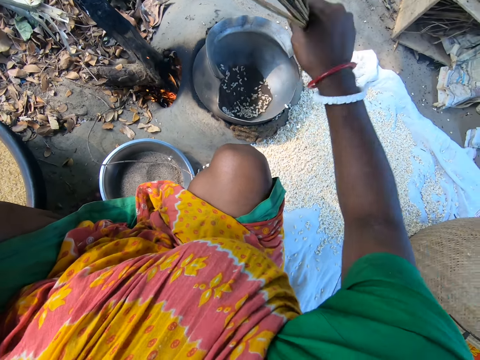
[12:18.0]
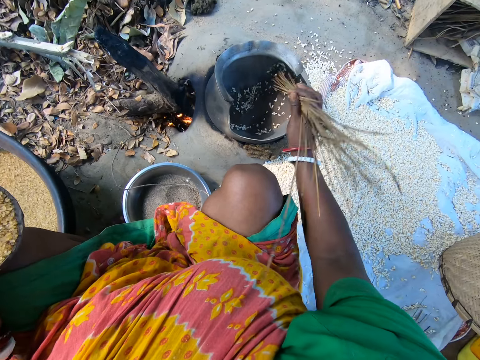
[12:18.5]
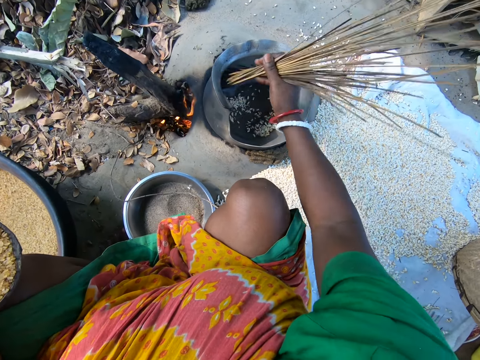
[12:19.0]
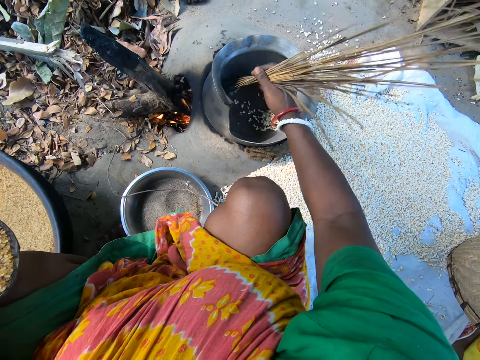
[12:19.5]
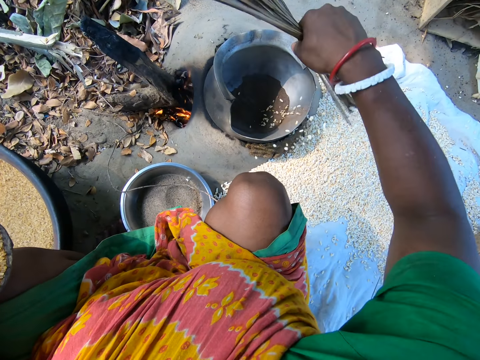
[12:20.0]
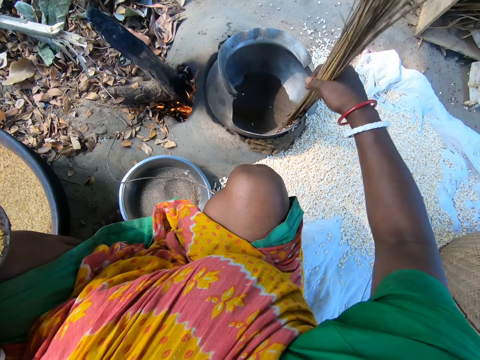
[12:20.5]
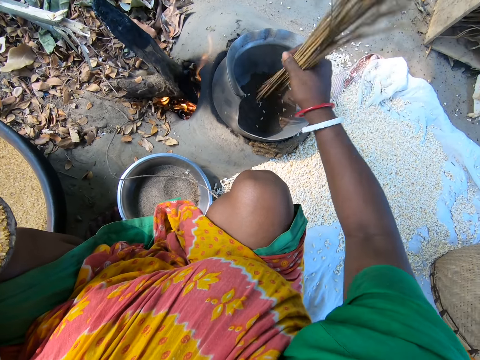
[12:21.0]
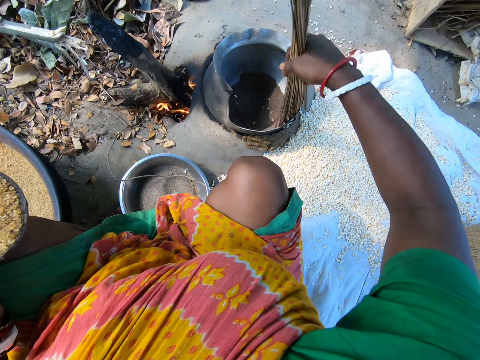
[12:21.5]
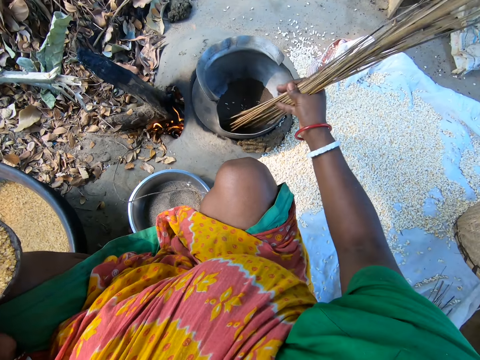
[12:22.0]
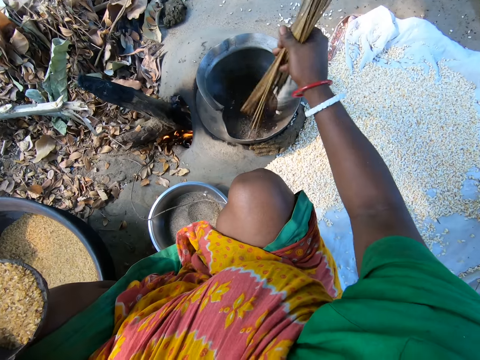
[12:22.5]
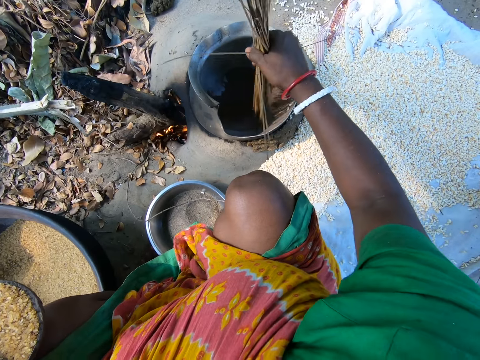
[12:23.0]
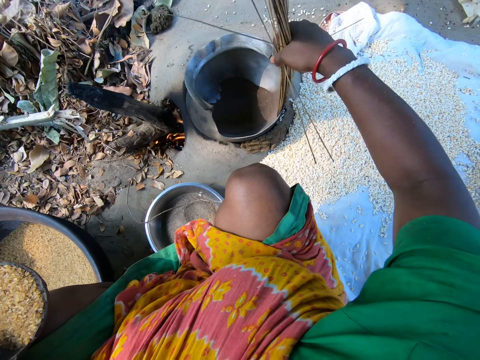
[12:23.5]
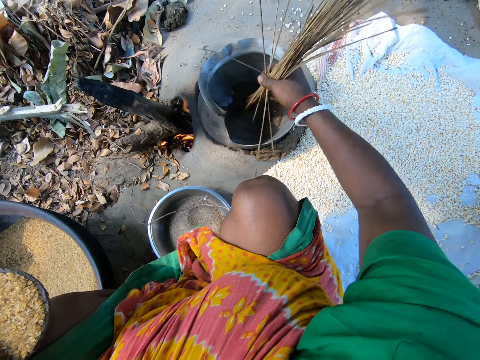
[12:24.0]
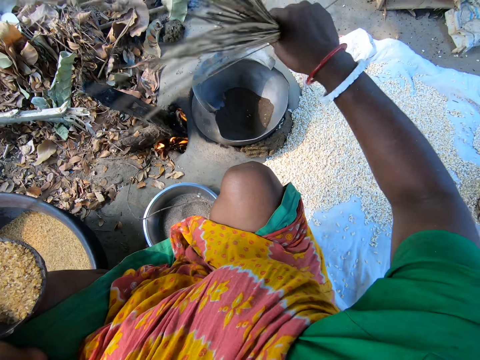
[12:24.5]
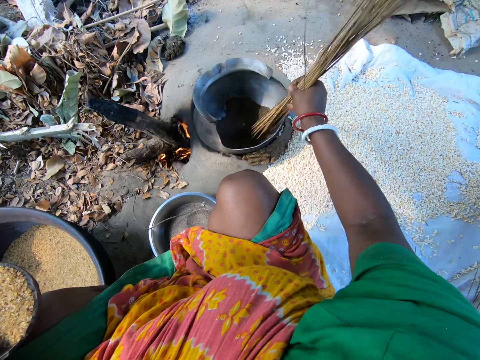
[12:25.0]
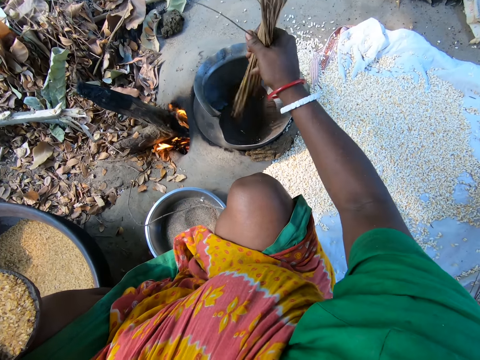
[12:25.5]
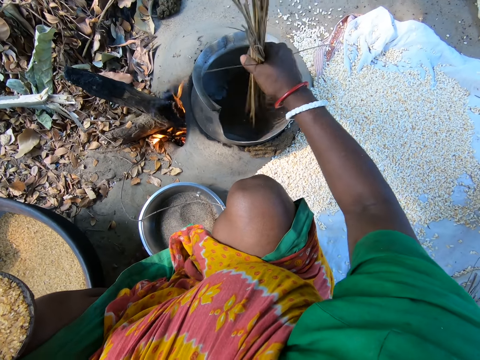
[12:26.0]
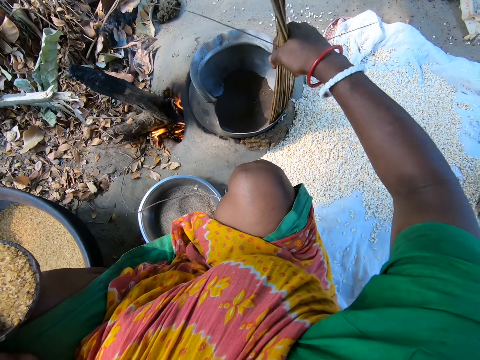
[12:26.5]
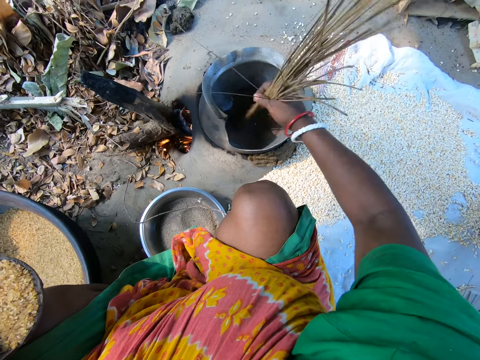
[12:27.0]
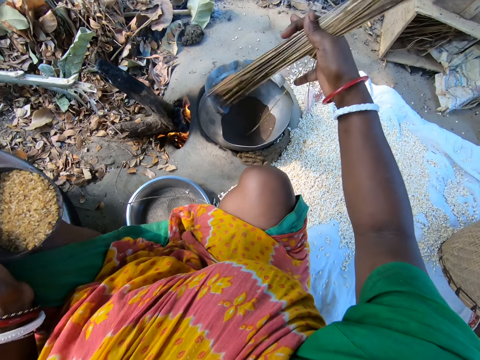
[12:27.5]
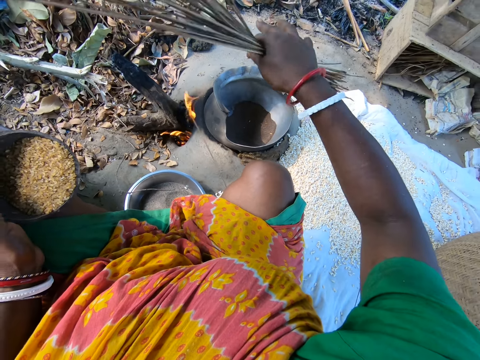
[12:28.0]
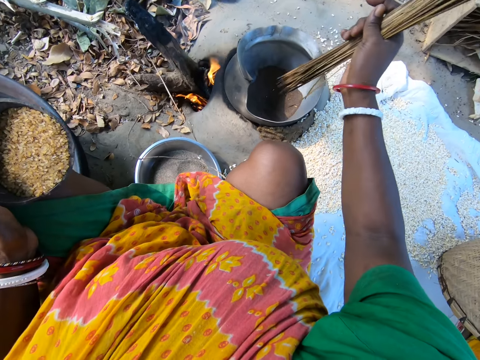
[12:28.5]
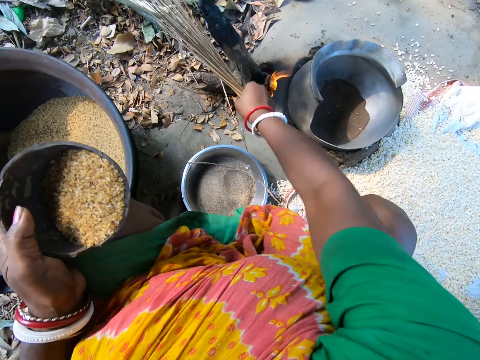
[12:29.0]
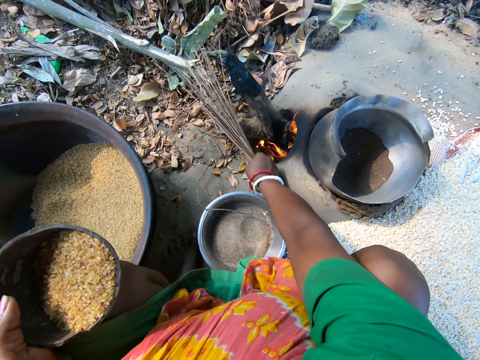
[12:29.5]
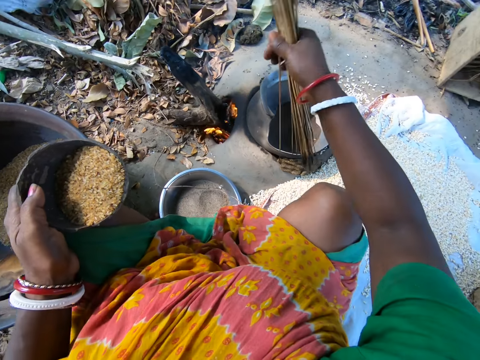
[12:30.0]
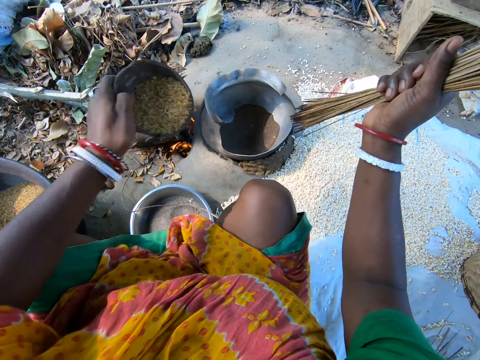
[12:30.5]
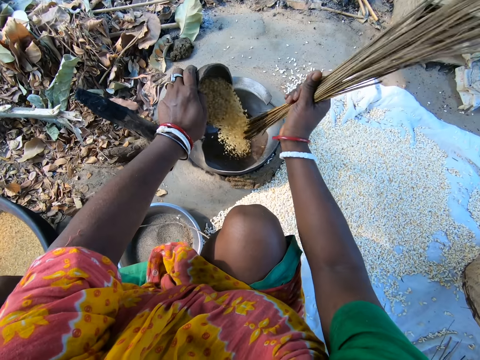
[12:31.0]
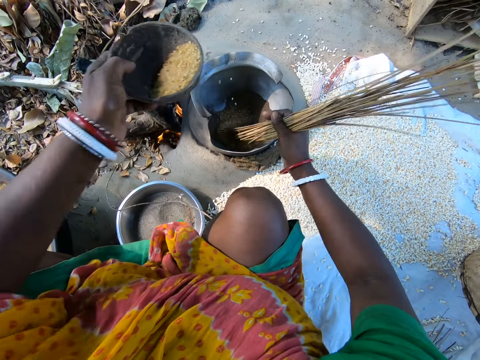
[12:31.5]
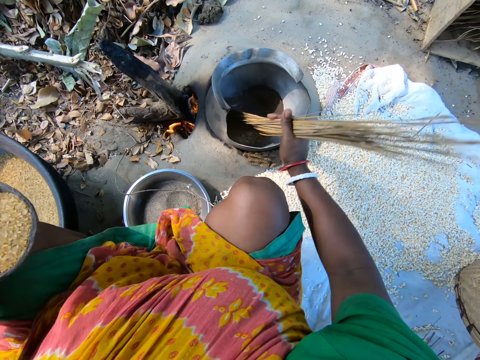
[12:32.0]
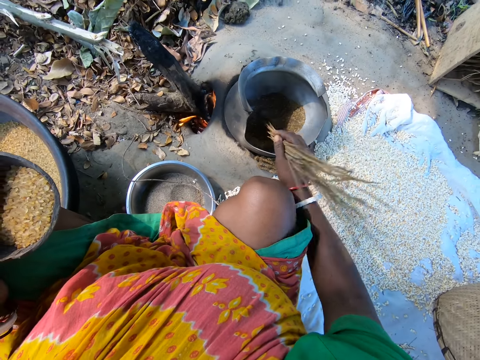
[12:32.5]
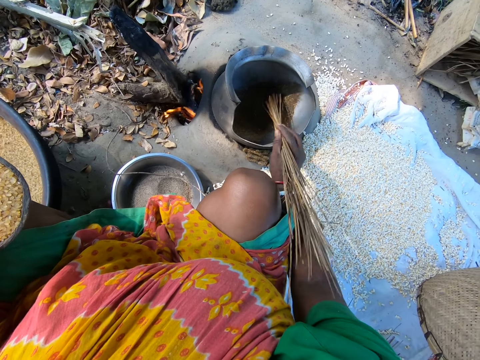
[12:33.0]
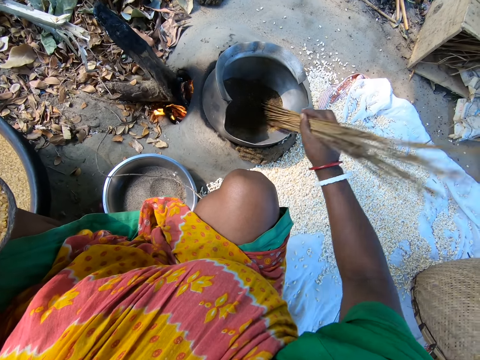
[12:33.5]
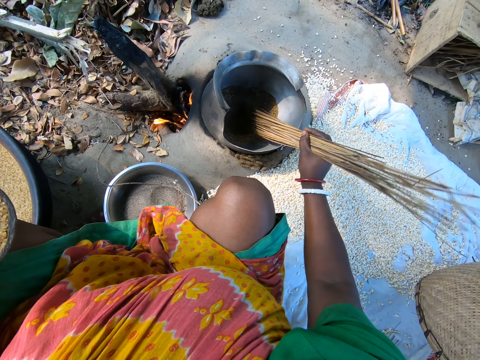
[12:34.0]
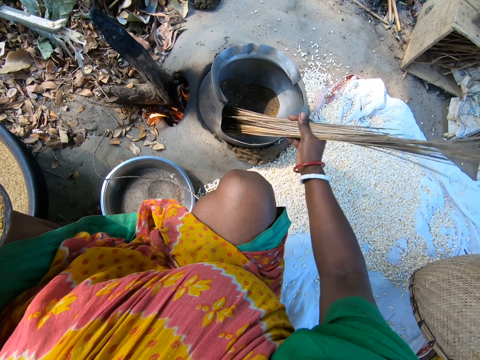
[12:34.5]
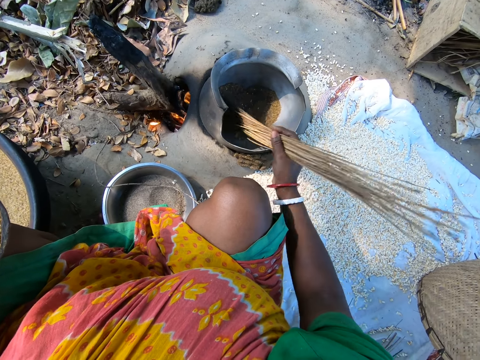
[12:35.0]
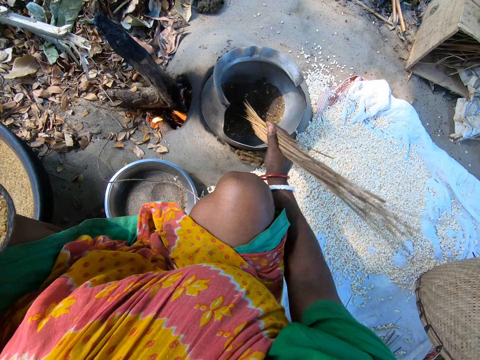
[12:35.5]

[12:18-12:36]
The camera wearer stirs grains. She removes the grains from the pot. She stirs the grains. She removes the grains from the pot. She picks a stiff fiber with her right hand from the ground. She pours the grains on the cooking pot with her left hand. She stirs the grains with stiff fibers with her right hand.

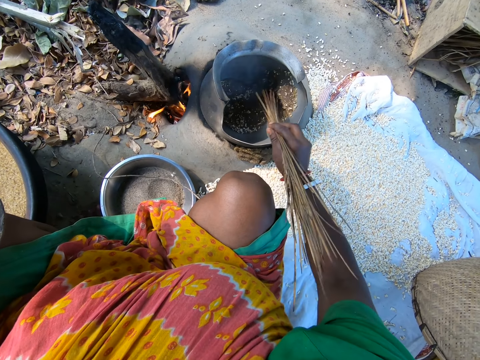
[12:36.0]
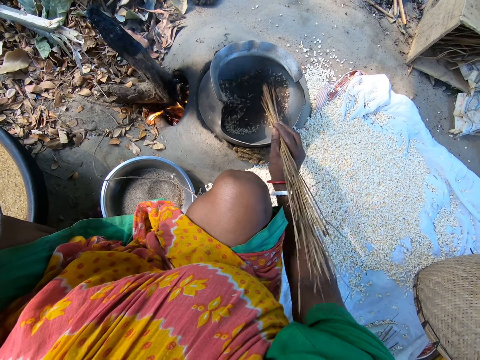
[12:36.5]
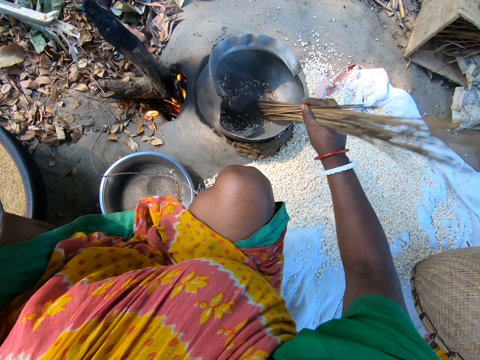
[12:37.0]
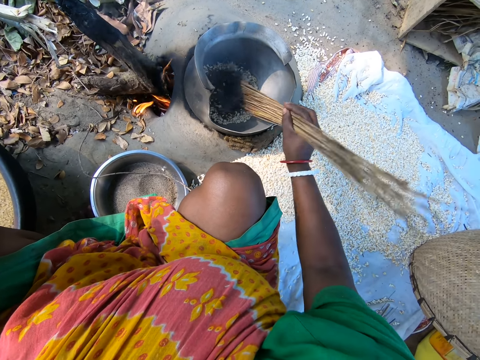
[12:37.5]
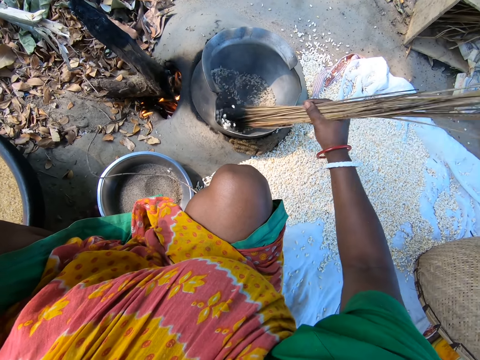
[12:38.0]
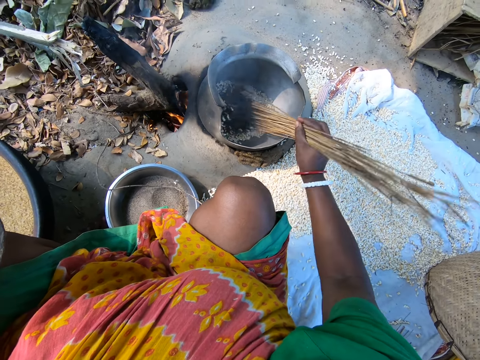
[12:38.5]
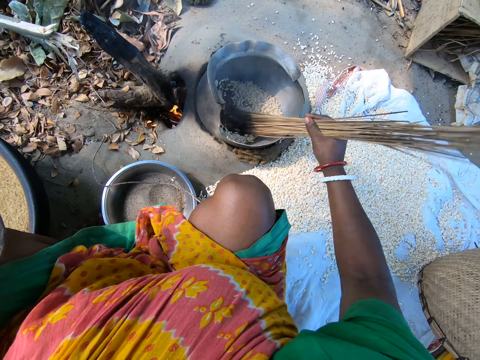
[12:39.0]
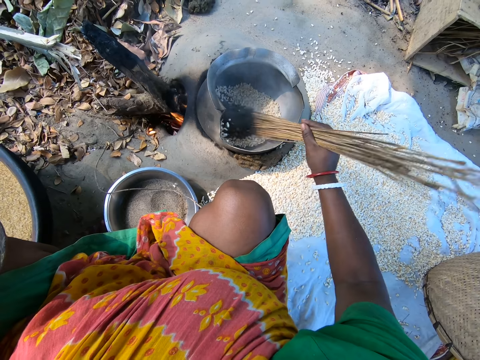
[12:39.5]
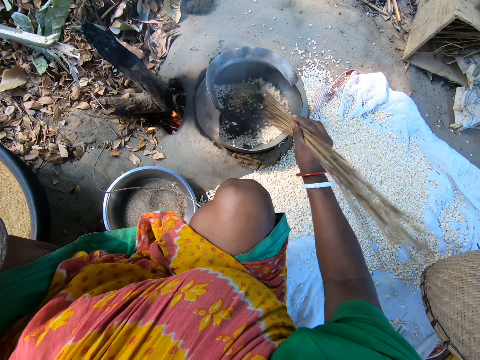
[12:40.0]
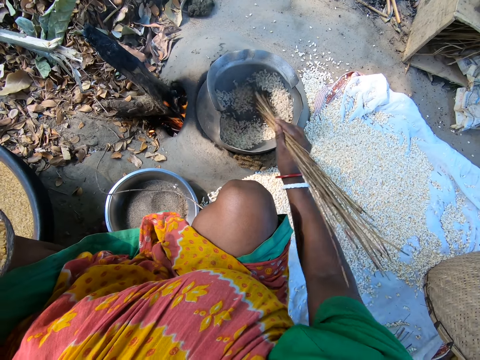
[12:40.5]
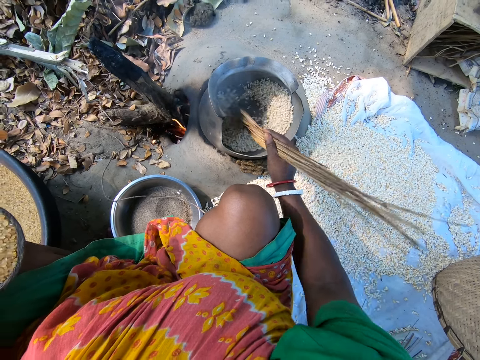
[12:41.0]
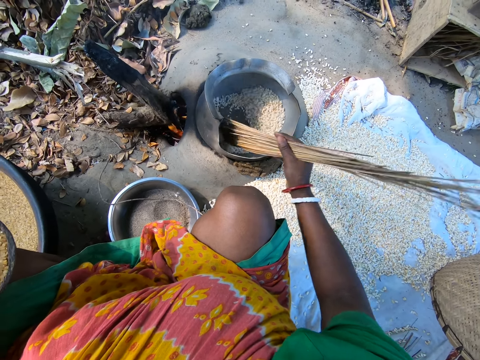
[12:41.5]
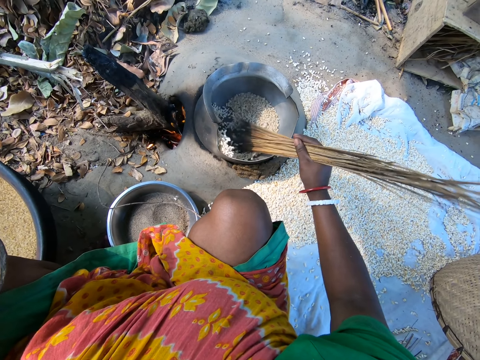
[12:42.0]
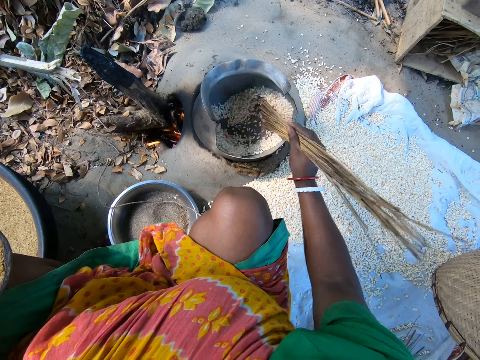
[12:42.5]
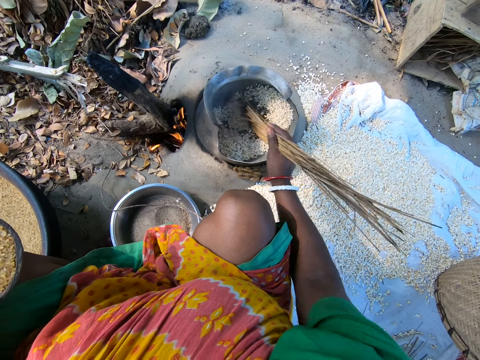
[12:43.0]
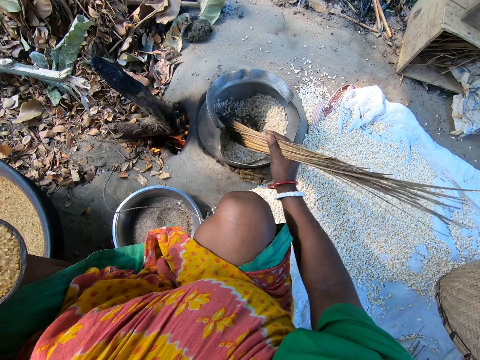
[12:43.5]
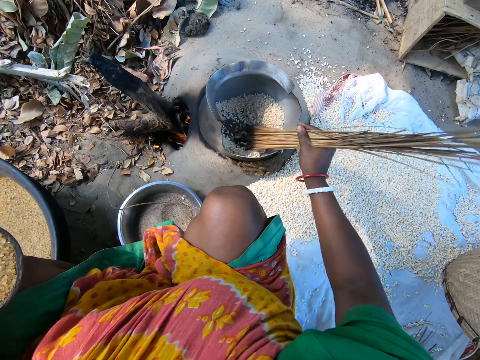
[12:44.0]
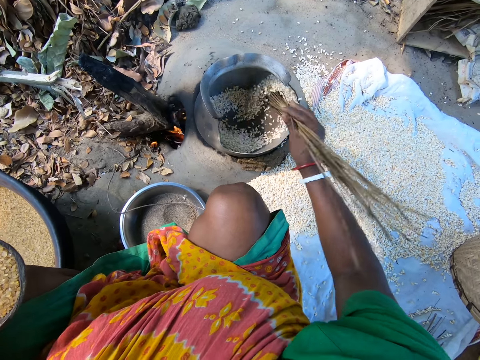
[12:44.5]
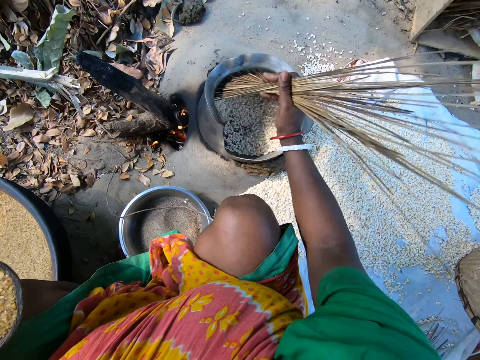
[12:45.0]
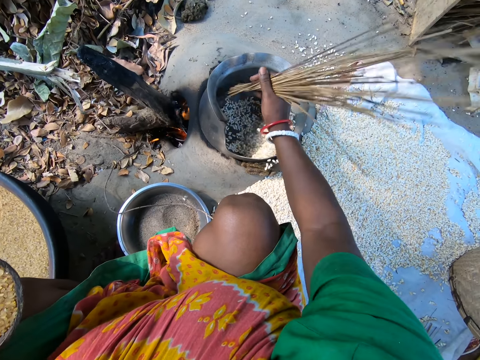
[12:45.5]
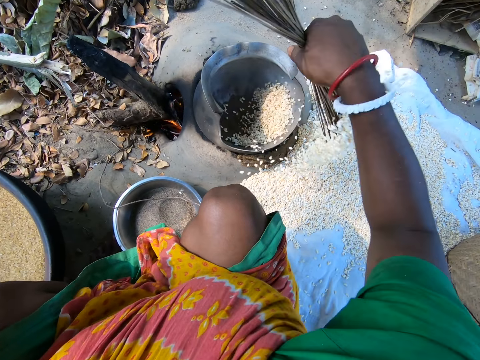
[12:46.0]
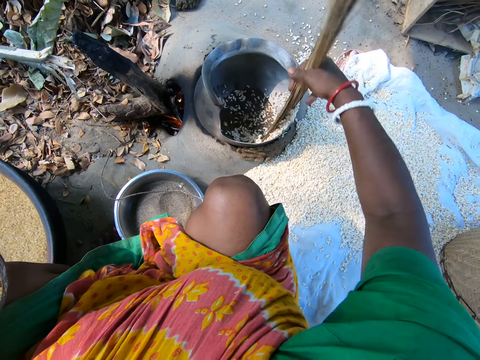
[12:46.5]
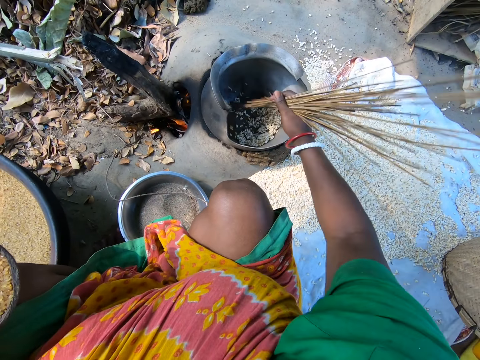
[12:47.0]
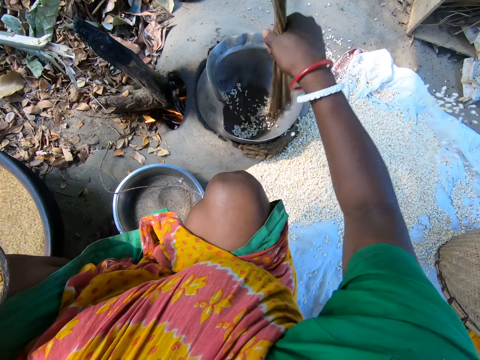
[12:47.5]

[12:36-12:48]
The camera wearer removes grains from the cooking pot with stiff fibers.
